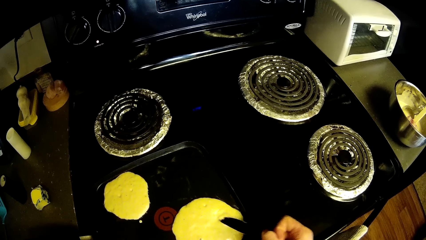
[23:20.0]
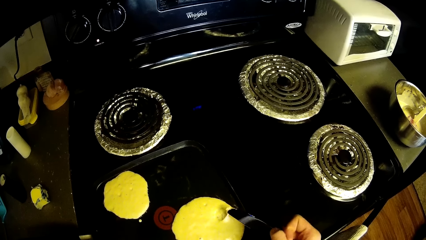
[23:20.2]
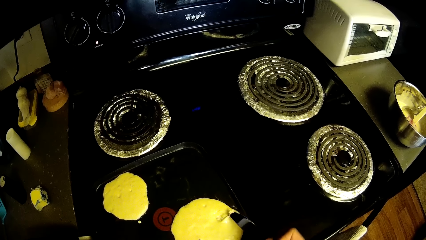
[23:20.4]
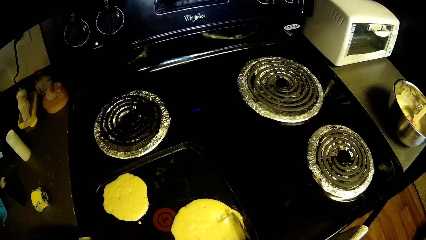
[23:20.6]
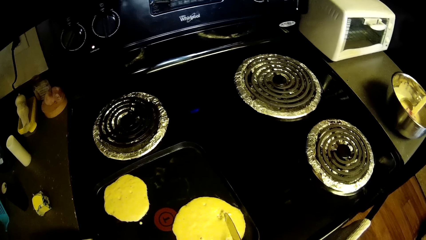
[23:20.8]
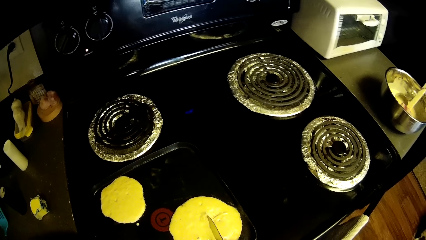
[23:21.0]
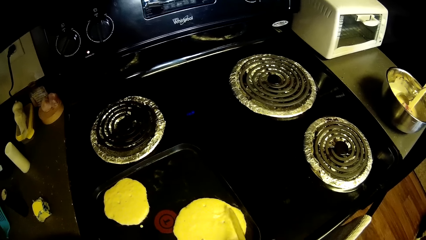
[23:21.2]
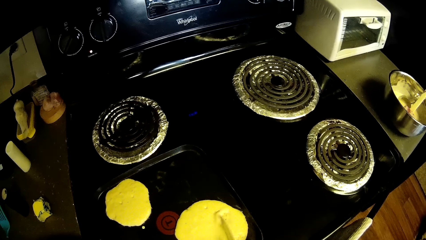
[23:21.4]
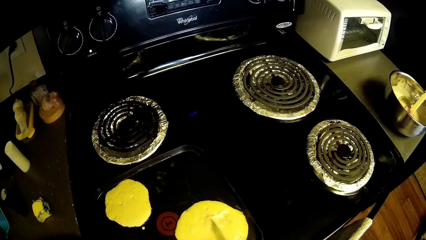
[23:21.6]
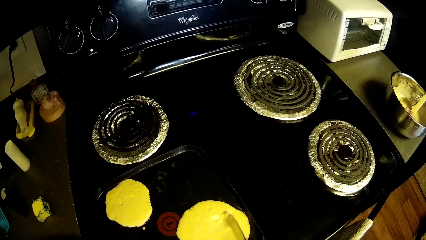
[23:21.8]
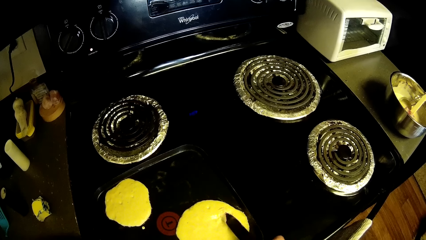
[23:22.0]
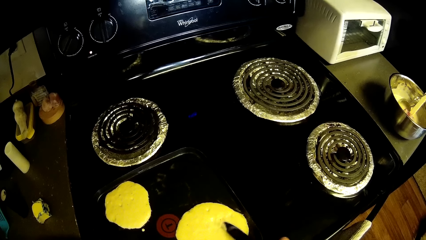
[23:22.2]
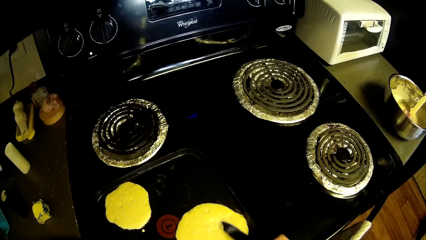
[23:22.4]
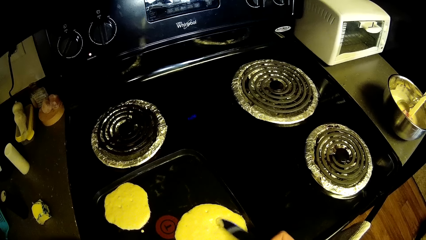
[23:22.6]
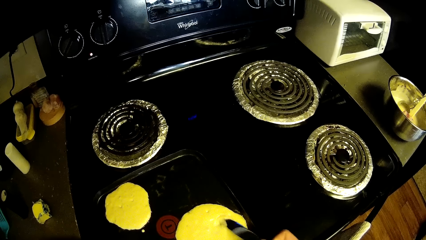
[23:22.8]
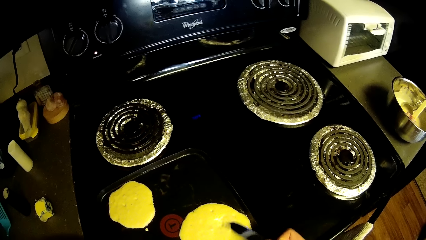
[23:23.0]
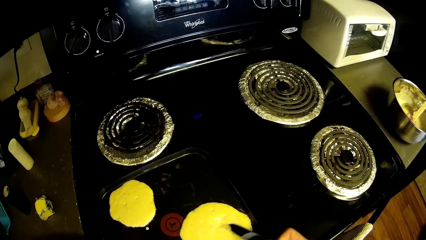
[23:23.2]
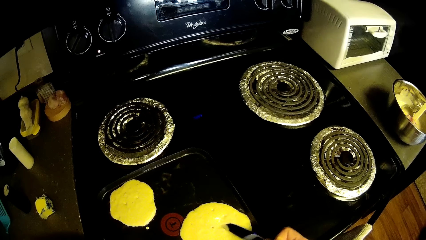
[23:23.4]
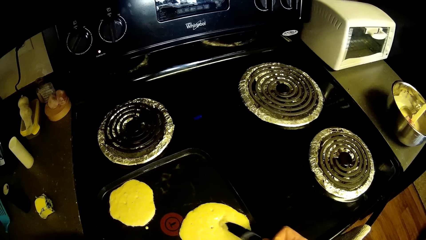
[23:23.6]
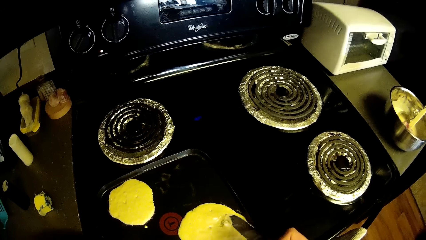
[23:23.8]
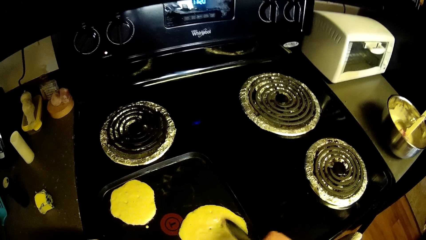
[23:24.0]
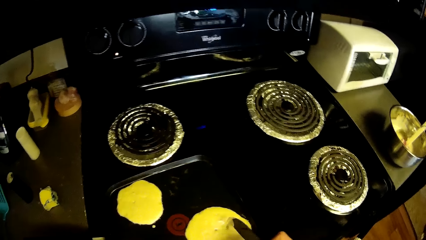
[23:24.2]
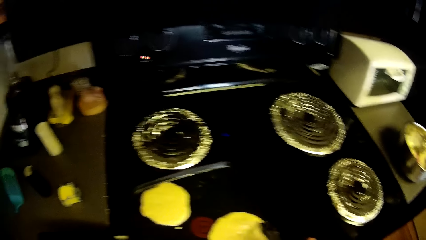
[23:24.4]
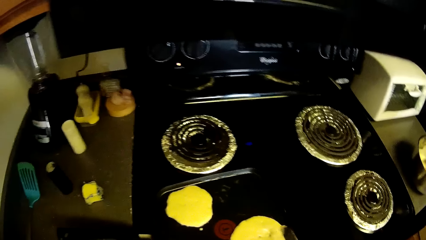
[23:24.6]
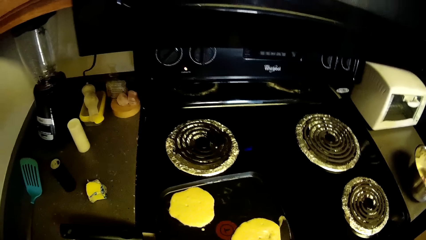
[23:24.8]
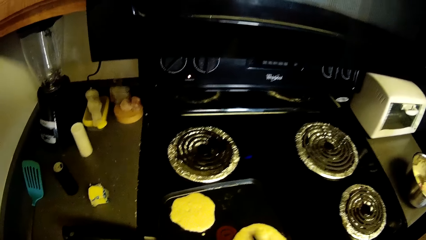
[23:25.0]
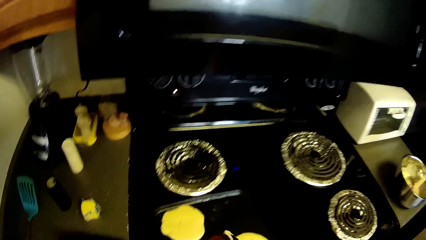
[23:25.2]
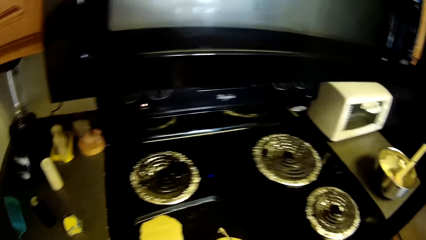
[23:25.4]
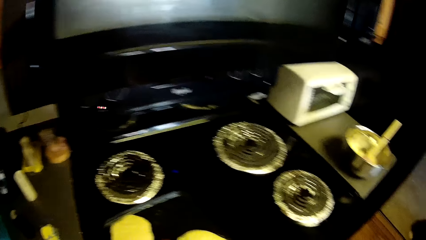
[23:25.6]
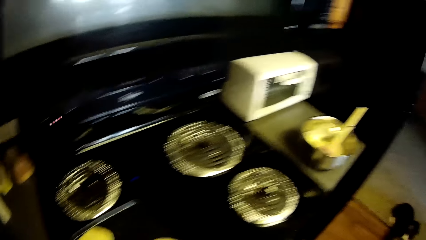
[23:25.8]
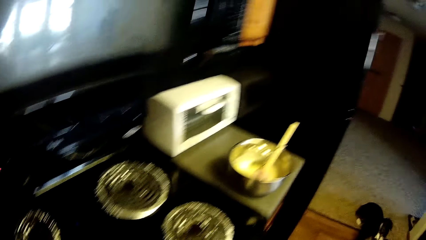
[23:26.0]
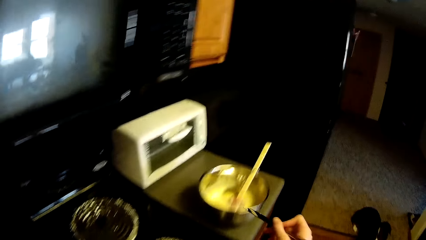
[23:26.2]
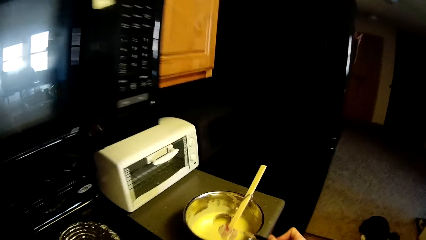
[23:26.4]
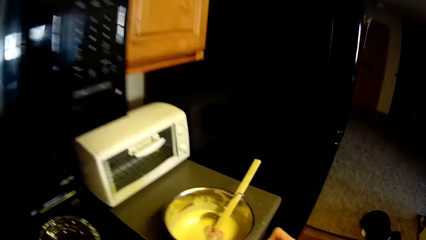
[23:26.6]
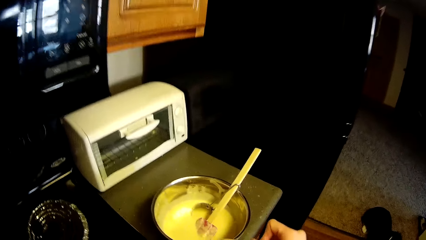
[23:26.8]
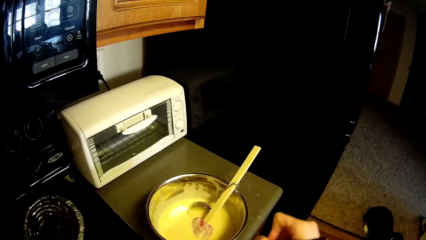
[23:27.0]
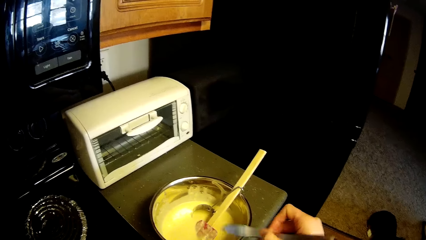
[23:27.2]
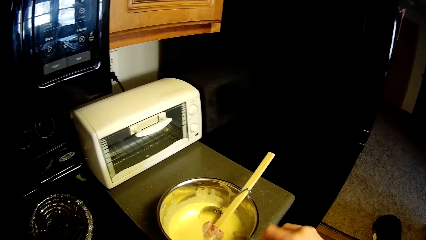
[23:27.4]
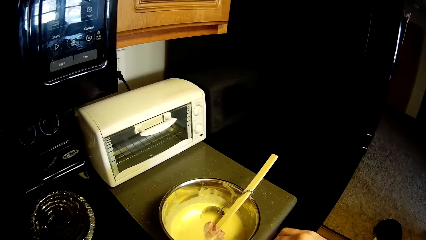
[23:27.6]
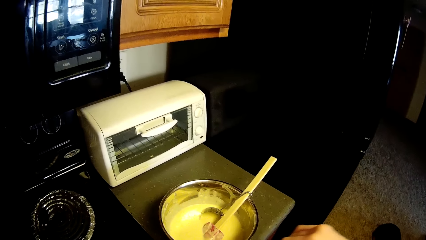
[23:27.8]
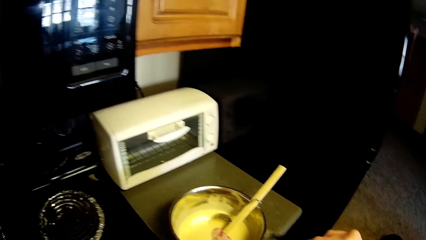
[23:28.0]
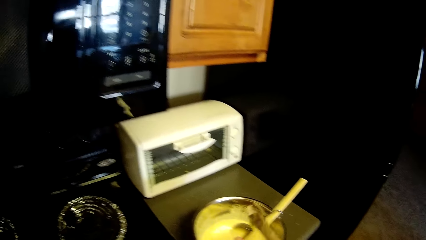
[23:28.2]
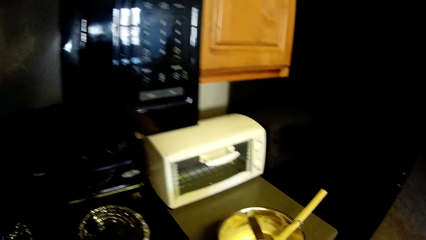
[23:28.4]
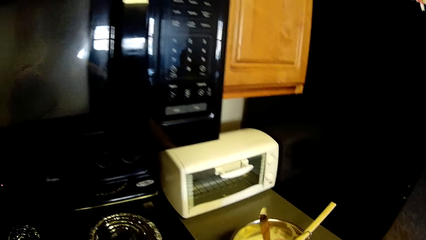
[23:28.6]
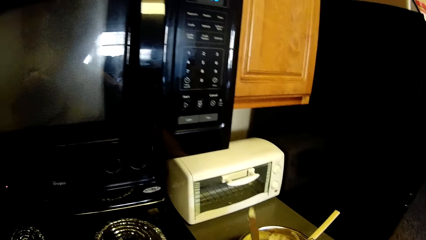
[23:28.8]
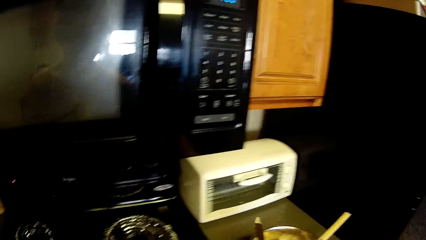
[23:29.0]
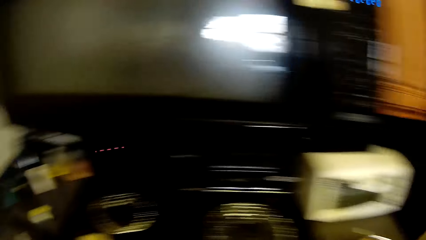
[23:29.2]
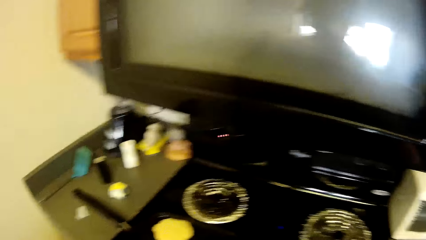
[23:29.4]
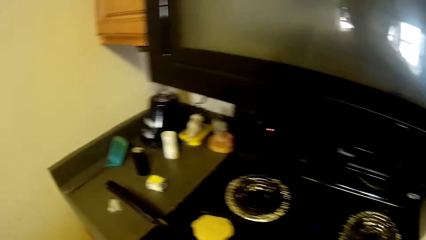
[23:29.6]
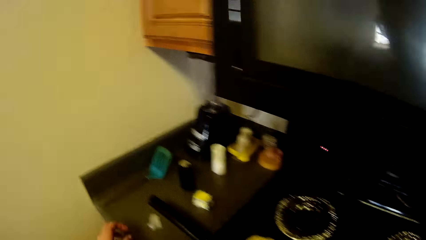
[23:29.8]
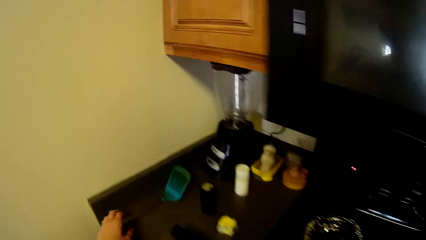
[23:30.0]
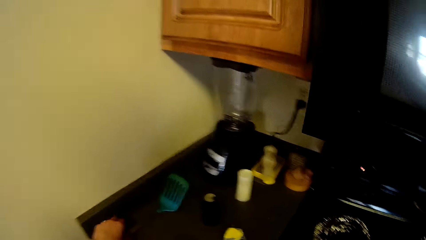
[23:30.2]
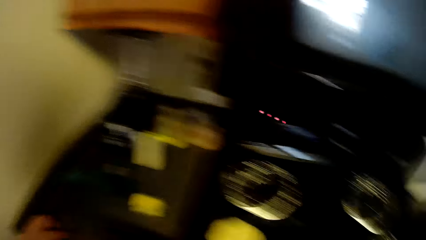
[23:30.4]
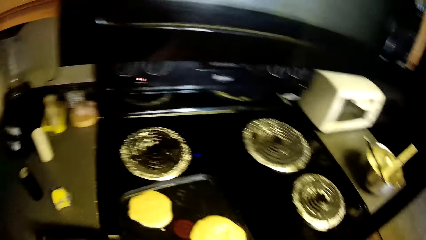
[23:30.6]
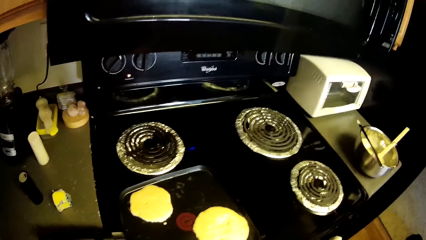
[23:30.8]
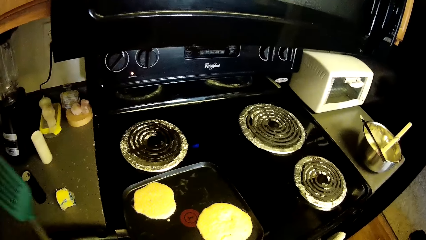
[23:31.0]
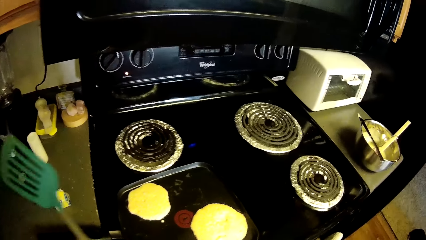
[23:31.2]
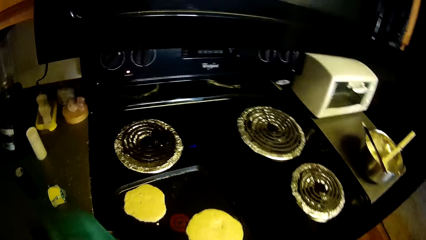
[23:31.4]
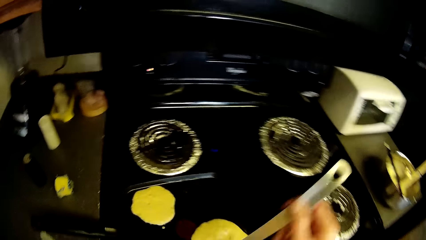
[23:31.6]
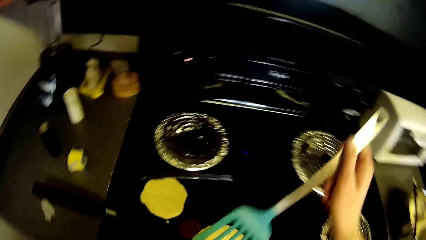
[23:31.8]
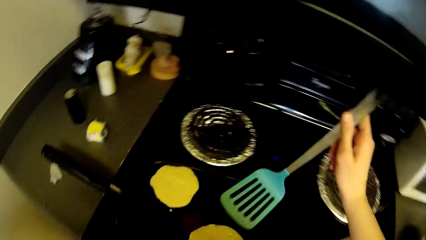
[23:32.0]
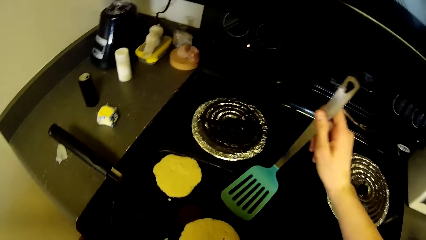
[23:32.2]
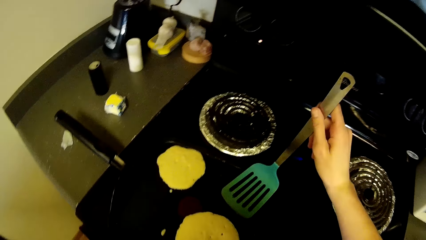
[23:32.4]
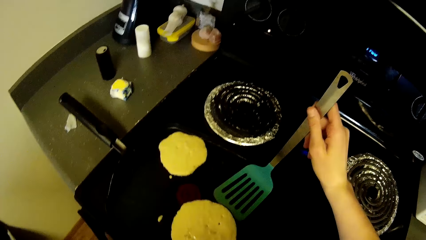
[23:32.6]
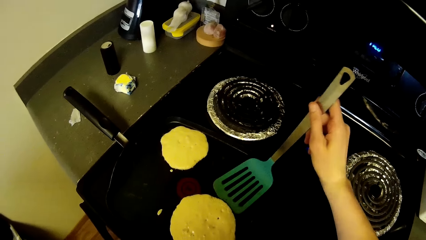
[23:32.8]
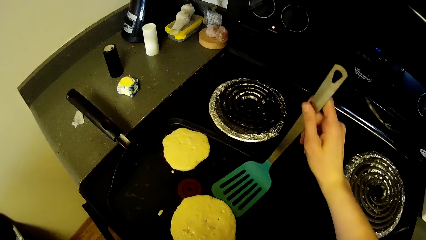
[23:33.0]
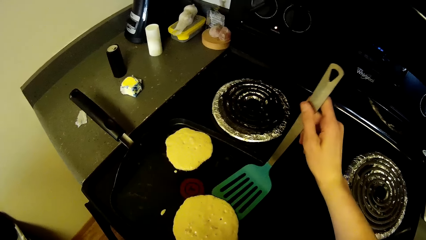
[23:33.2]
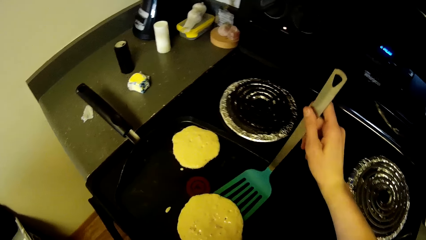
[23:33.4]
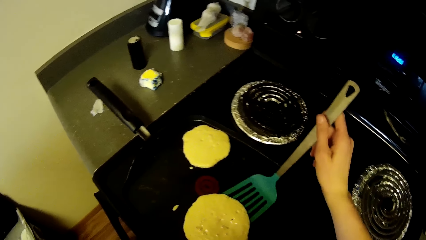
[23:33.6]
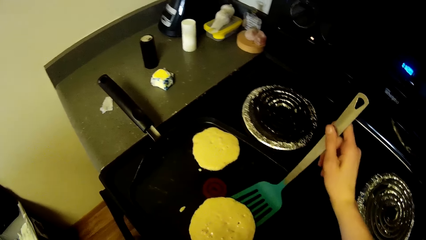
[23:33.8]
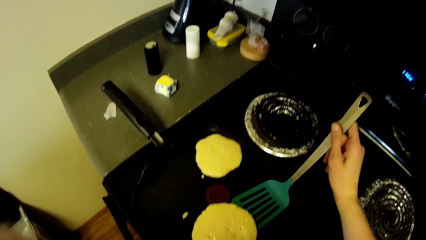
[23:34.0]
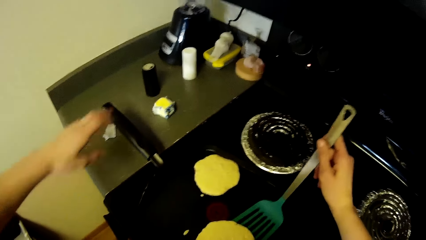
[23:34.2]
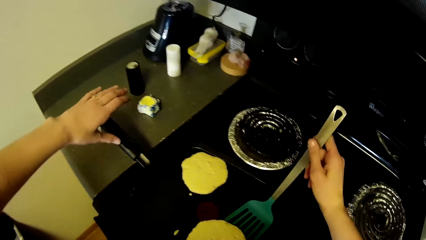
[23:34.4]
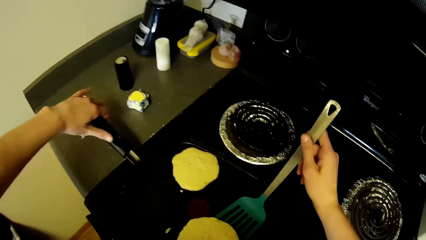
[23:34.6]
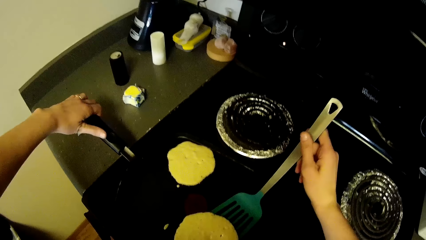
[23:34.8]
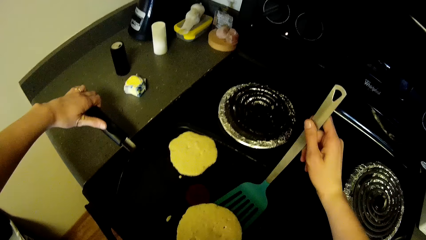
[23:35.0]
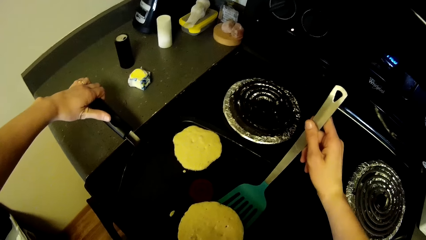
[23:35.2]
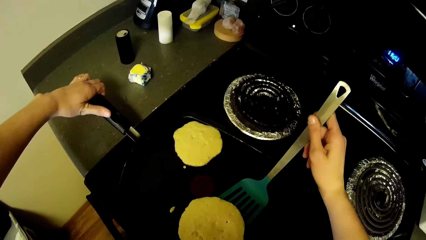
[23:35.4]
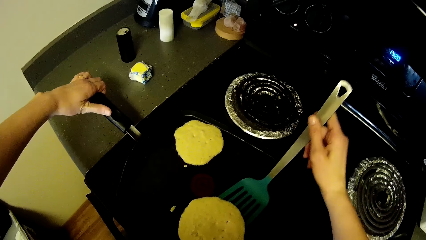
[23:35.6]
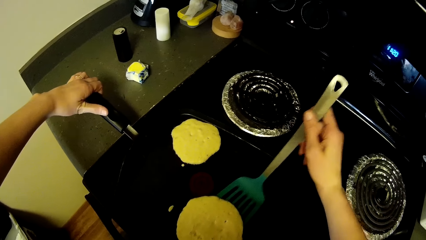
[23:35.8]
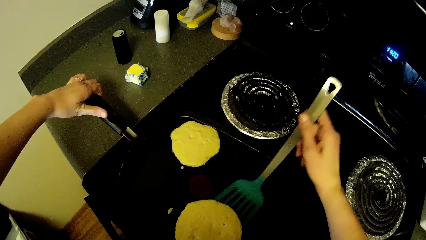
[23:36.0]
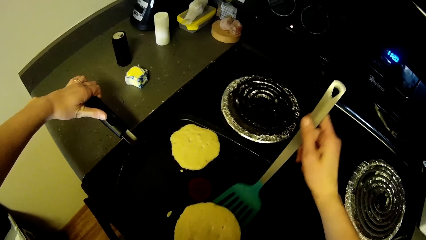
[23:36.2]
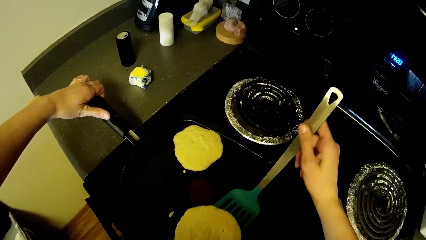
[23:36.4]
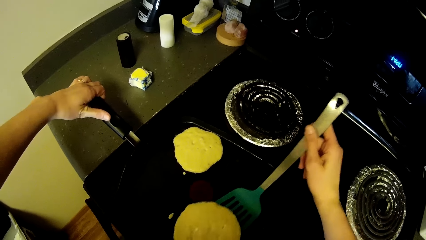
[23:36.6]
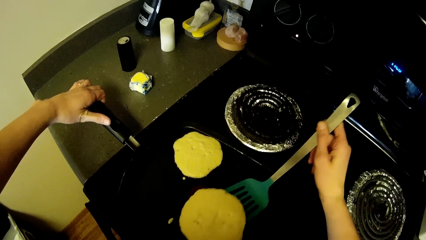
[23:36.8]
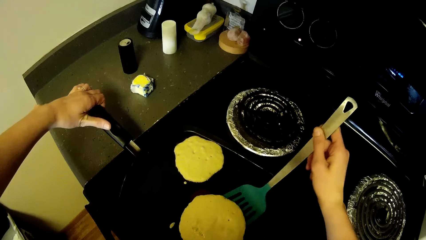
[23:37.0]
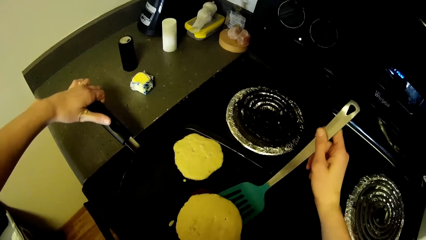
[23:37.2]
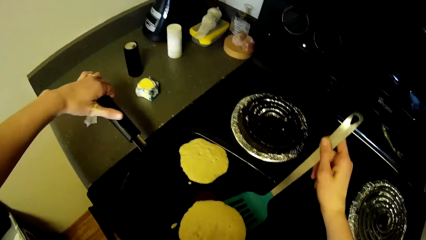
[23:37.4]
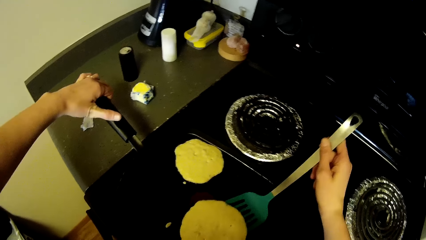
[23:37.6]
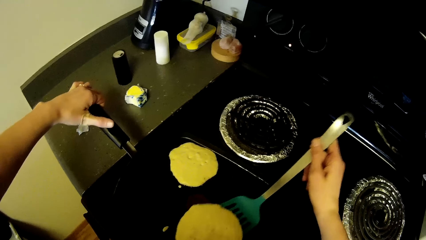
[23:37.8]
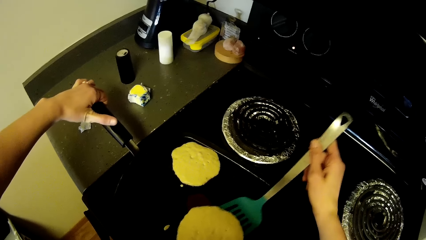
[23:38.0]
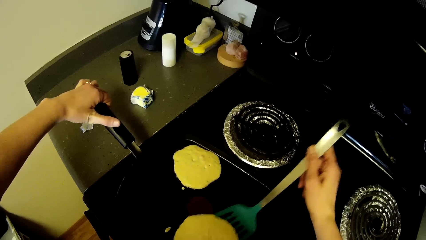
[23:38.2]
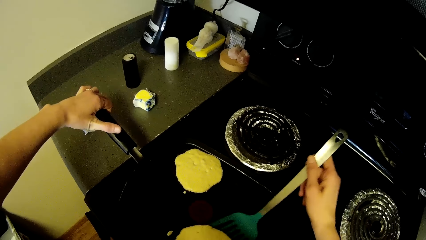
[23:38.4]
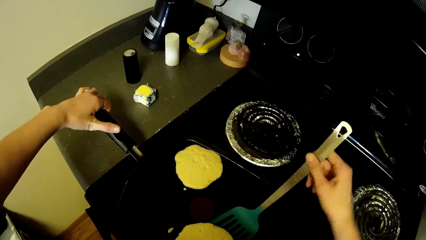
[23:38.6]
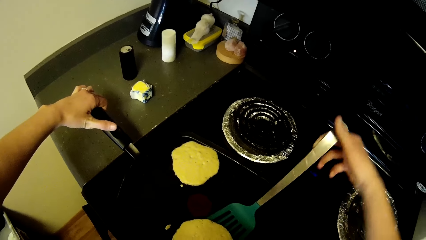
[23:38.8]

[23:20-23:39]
The camera wearer walks towards a stainless bowl on the slab. She wipes the table knife over the stainless bowl. She walks towards the slotted turner on the slab. She picks up the slotted turner from the slab. She passes the slotted turner to her right hand. She turns the cheese on the pan. She scrapes the pancake off the crepe pan. She holds the handle of the crepe pan.
